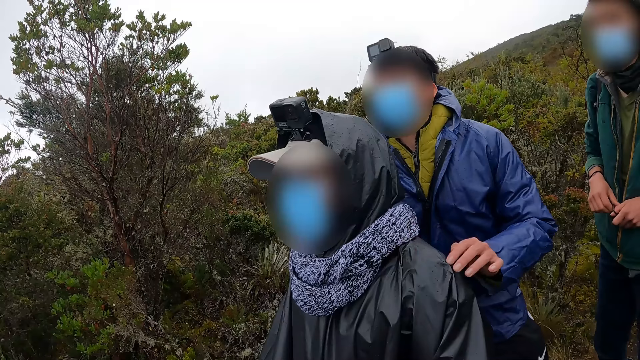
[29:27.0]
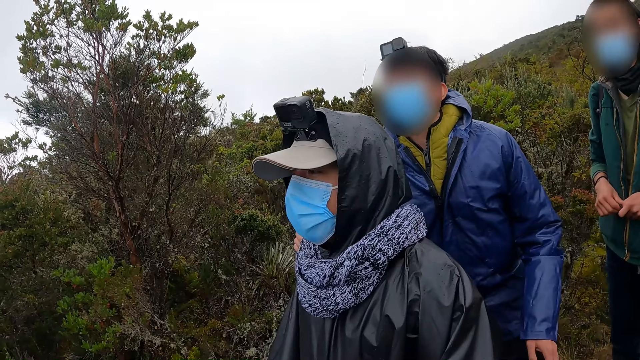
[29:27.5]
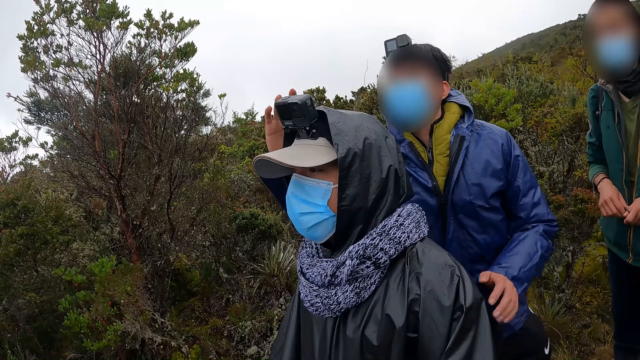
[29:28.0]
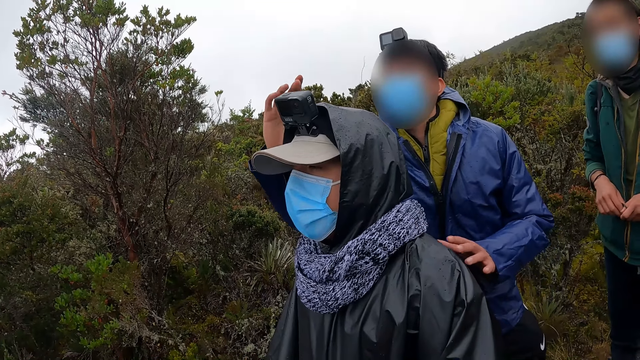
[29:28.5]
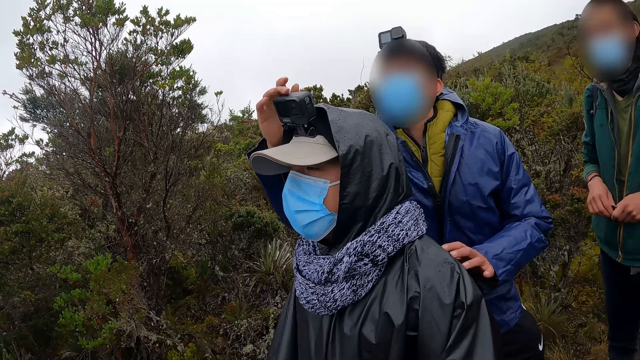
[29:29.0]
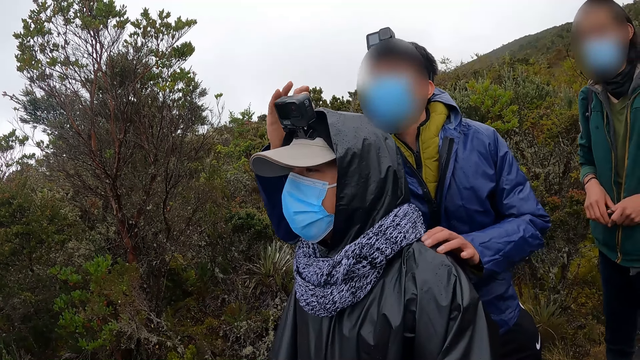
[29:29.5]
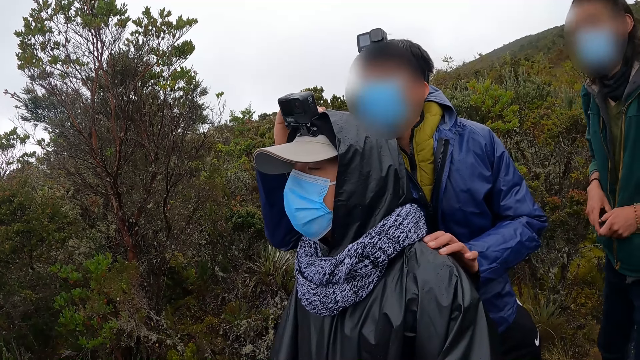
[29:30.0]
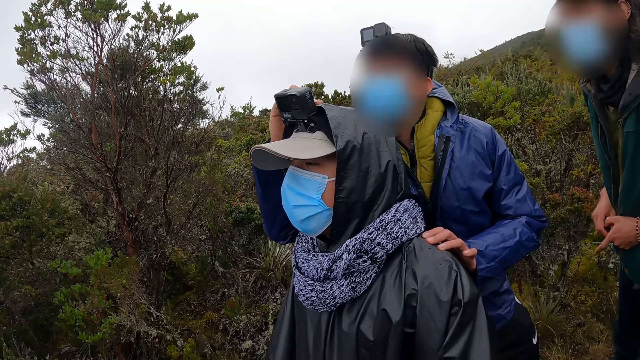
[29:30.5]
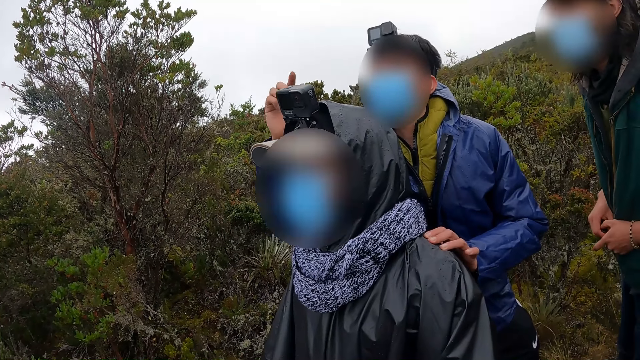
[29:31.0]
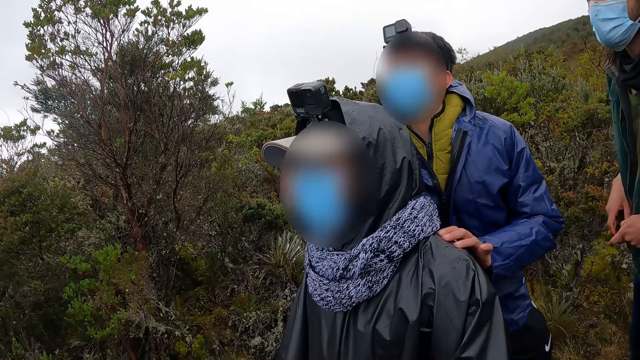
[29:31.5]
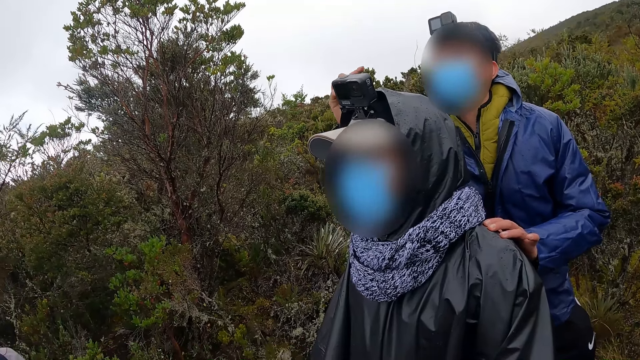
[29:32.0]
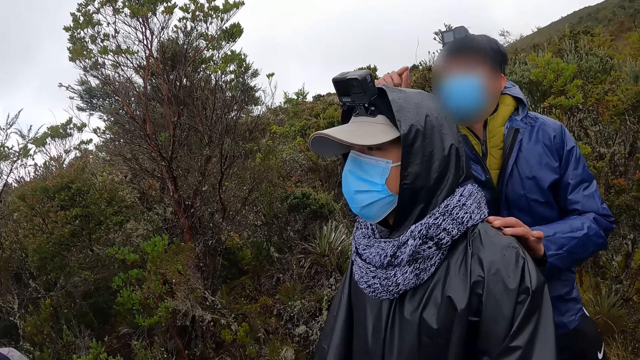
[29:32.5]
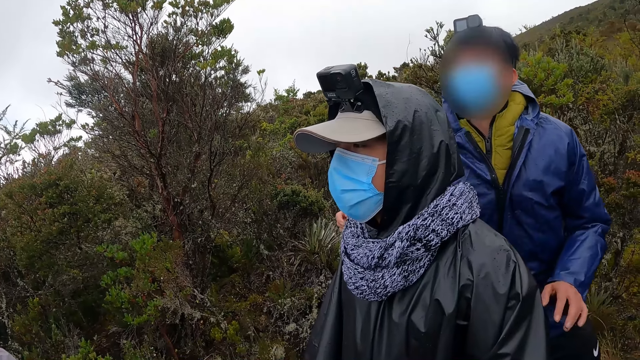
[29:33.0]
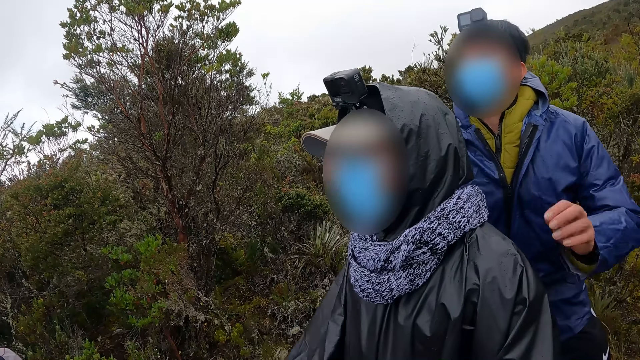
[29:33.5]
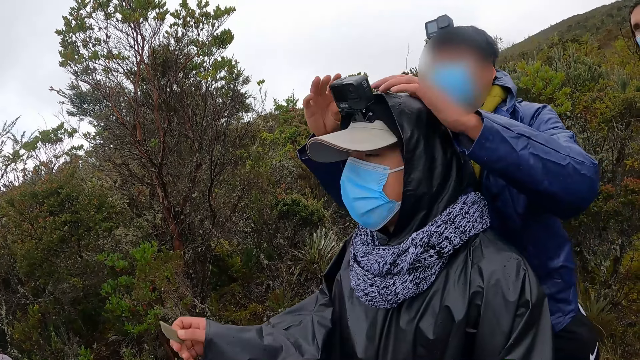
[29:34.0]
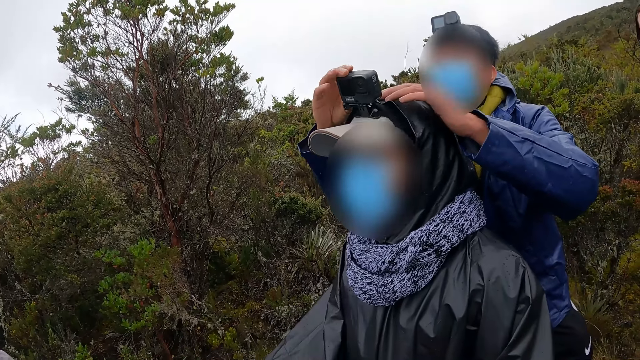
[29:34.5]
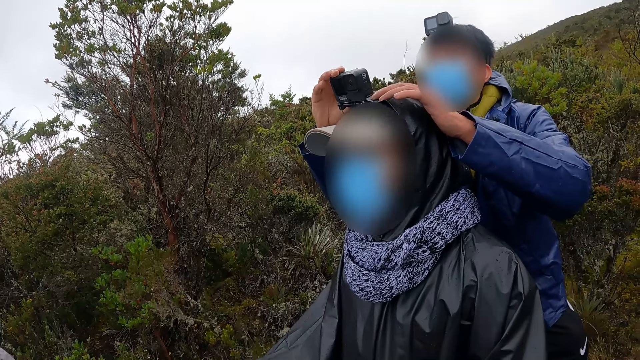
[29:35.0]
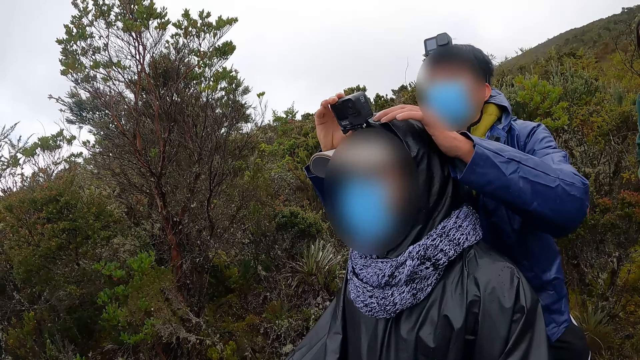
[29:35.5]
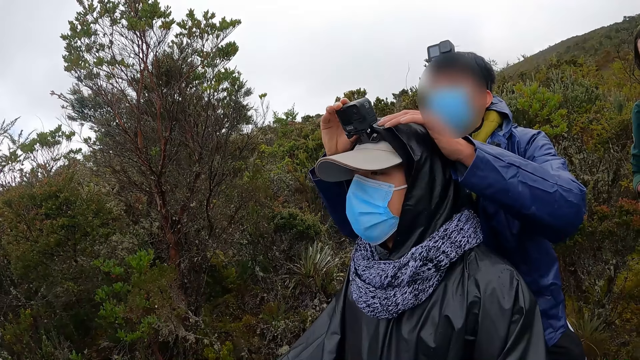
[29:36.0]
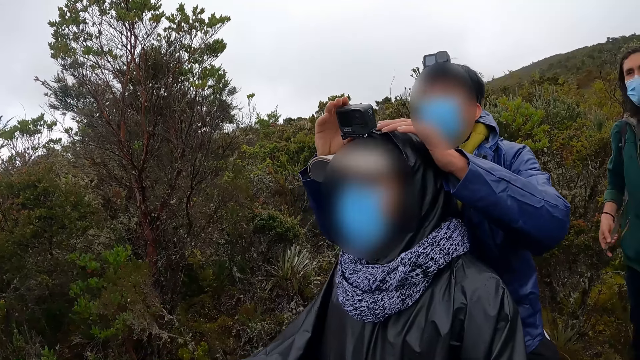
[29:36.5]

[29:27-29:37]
A man adjusts the camera on the head of another man with his right hand. The first man adjusts the camera on the head of the other man with his hands.

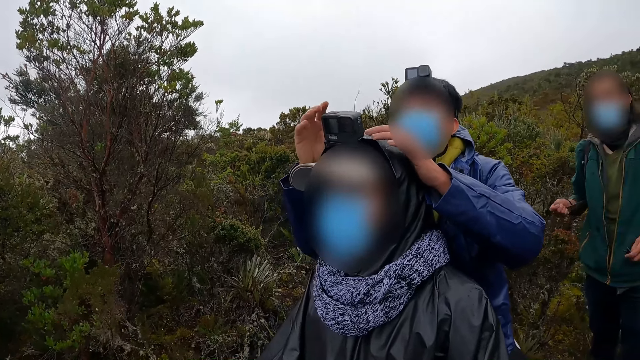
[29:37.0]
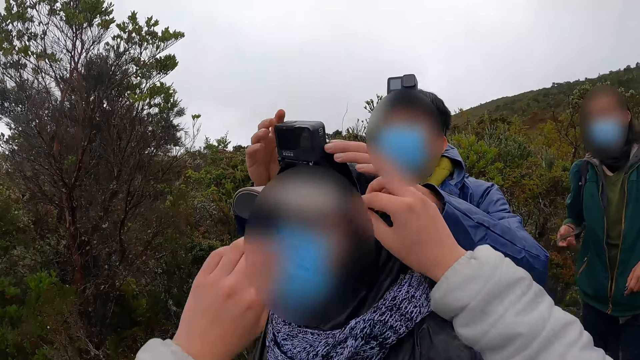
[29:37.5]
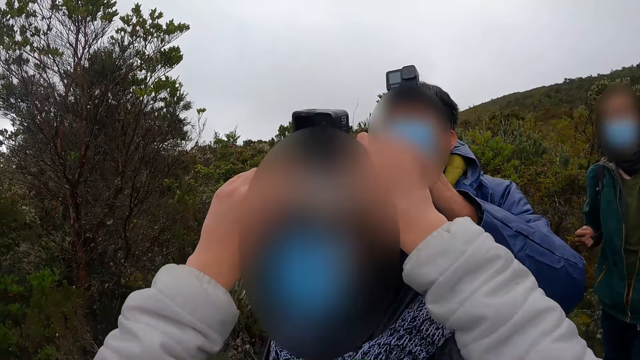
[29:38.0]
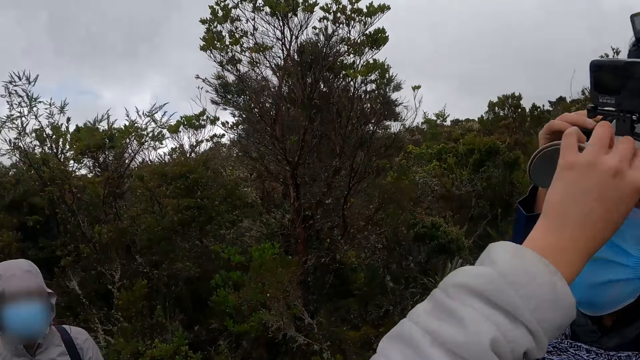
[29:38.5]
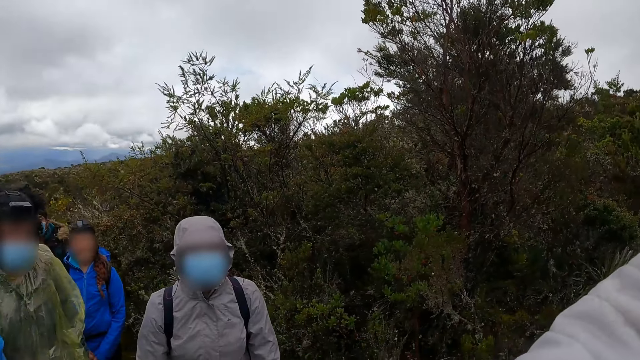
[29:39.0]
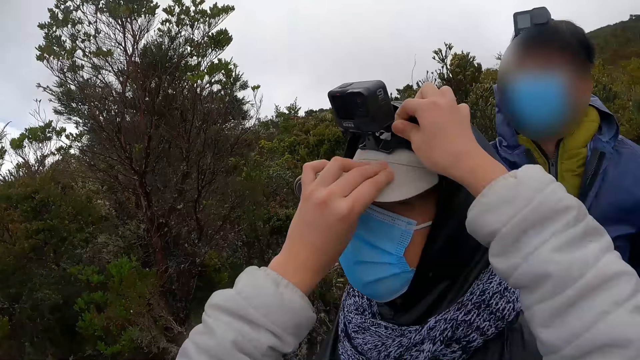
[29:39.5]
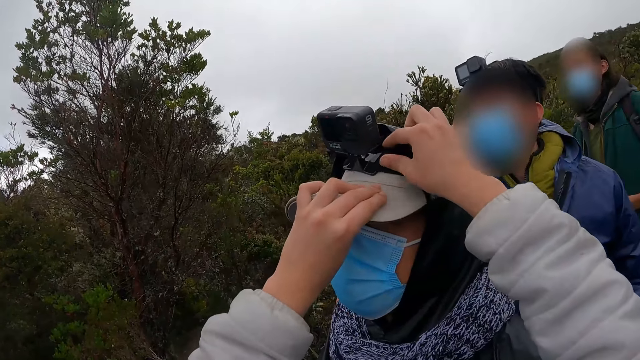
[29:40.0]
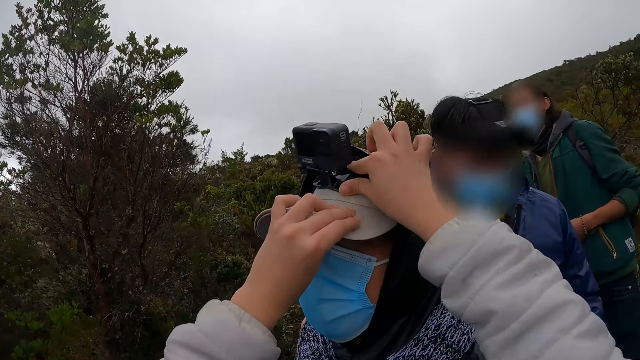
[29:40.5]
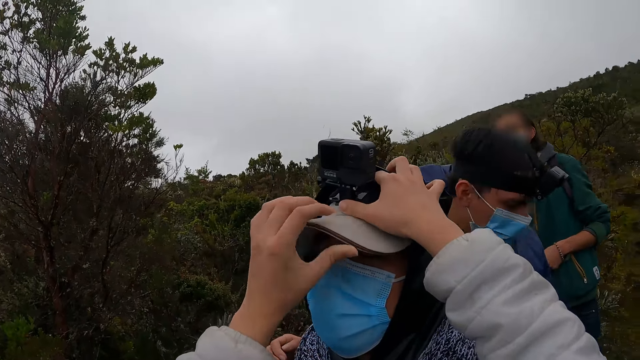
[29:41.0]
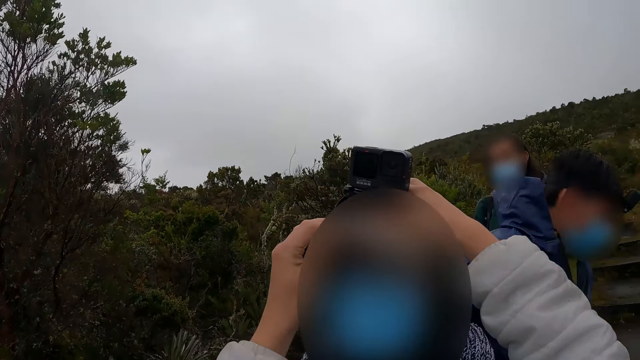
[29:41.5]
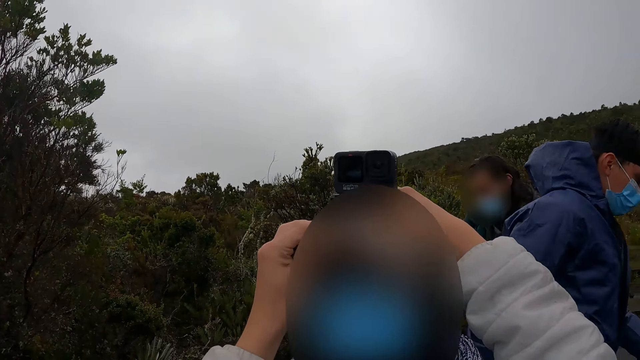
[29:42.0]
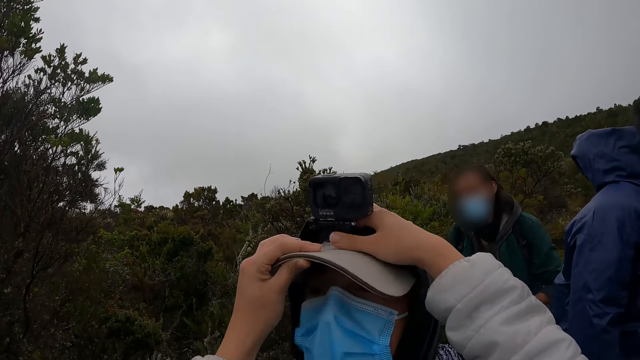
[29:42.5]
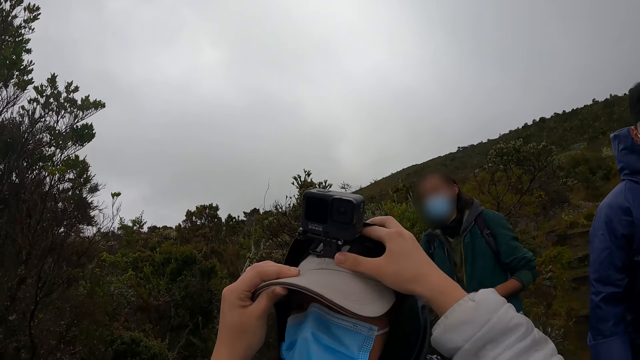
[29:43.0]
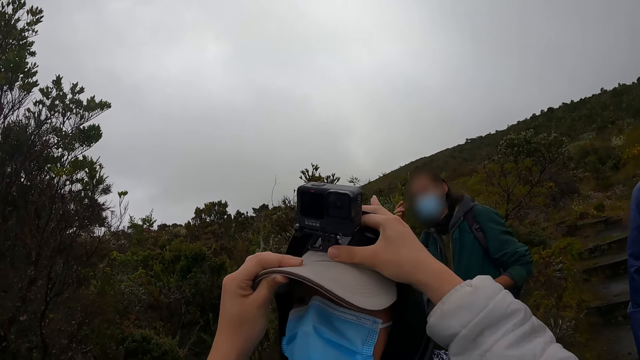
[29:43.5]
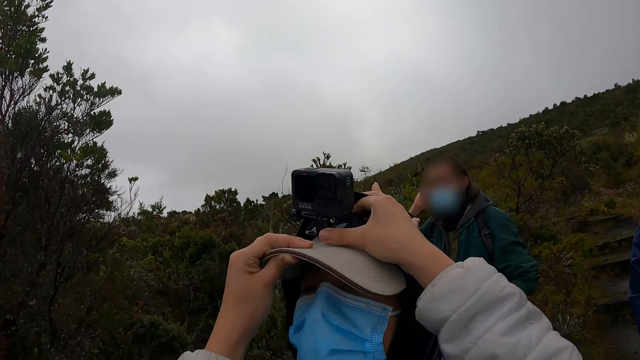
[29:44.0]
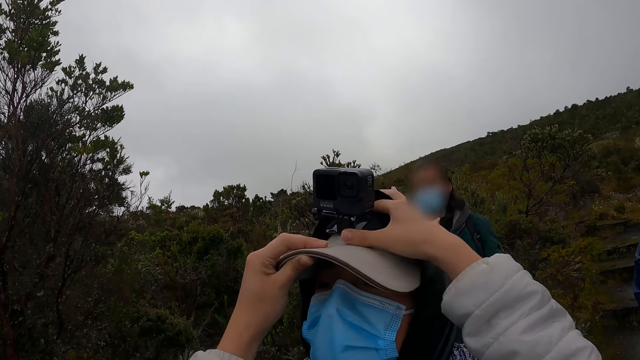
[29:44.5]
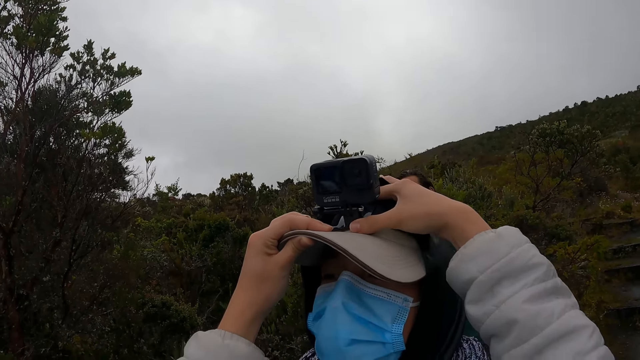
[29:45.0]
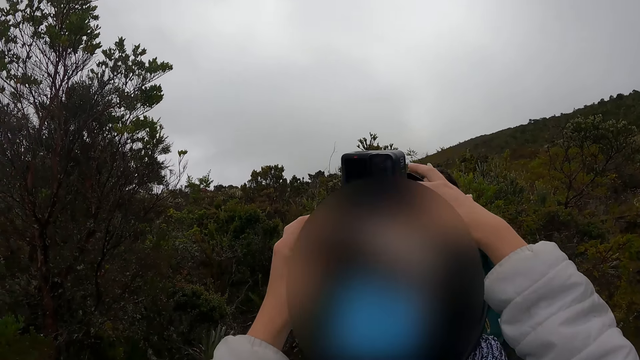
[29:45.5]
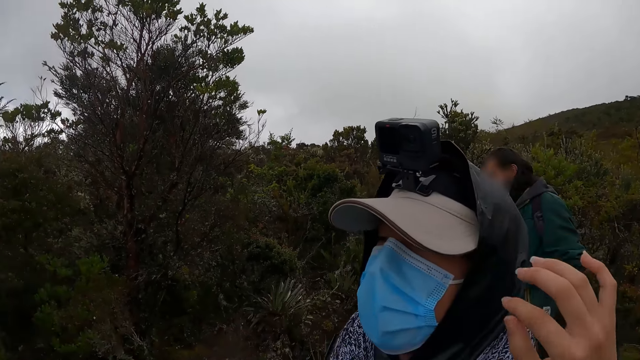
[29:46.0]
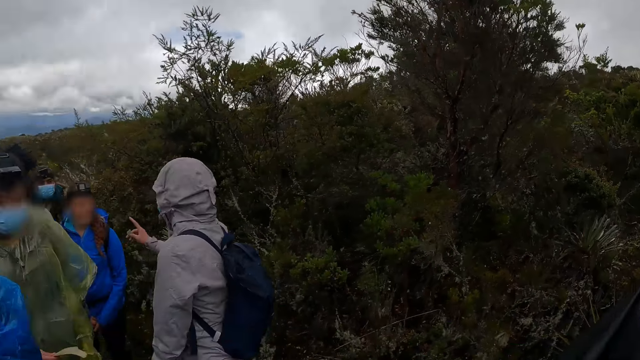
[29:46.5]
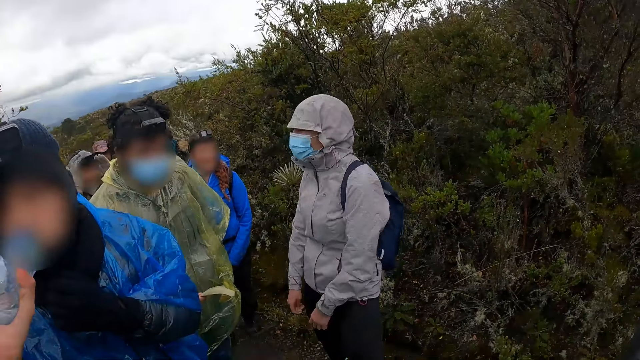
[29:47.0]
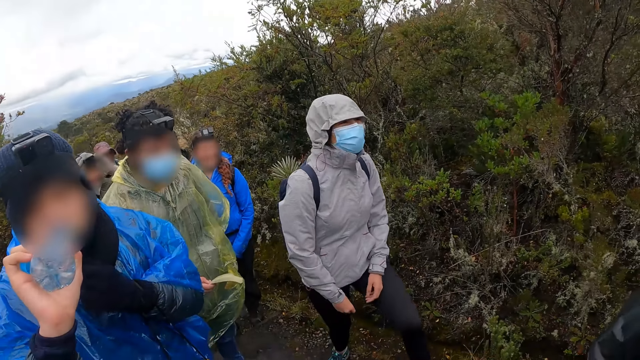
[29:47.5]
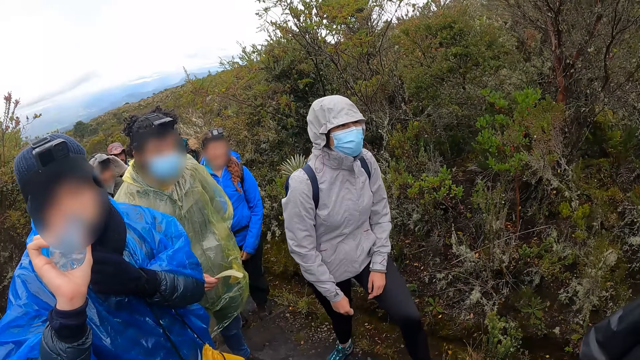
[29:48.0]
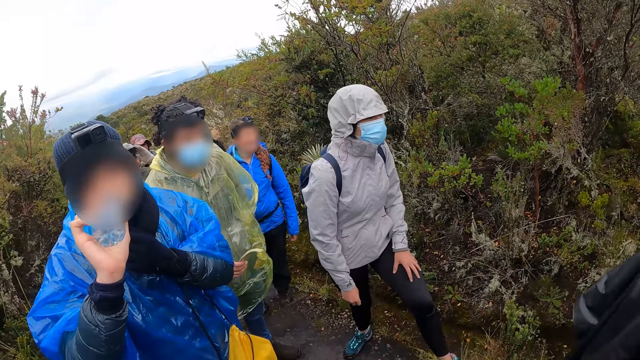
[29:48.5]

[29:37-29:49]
The camera wearer adjusts the camera on the head of a man with her hands. Another man walks on the path. Another man drinks water from a plastic bottle in his right hand. The camera wearer stares across the group on the path.
